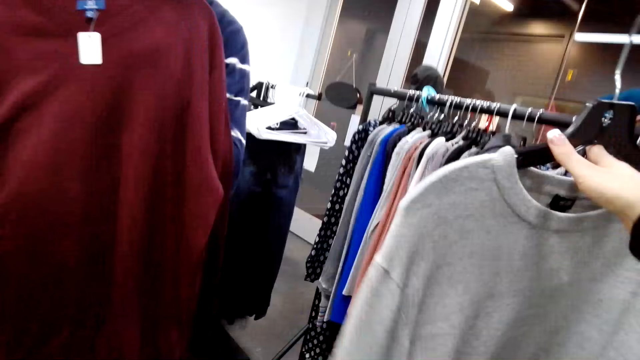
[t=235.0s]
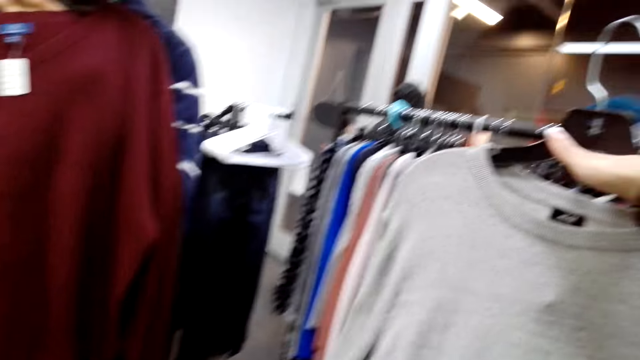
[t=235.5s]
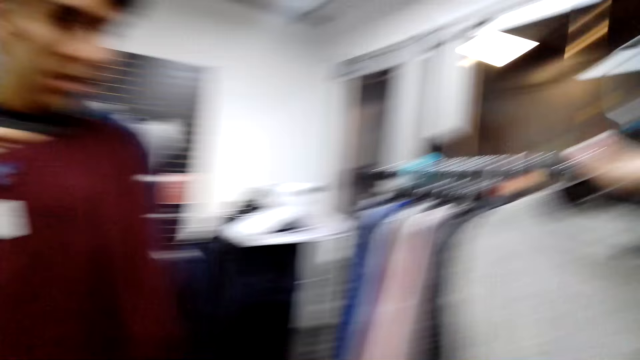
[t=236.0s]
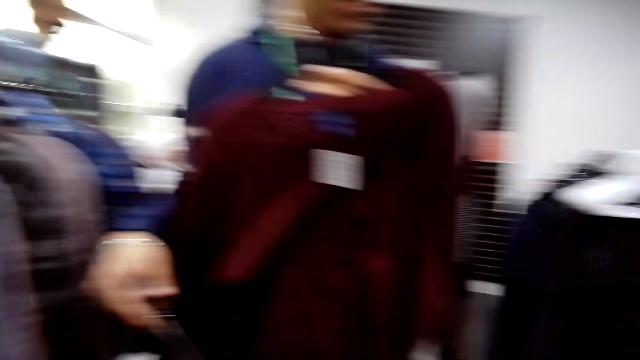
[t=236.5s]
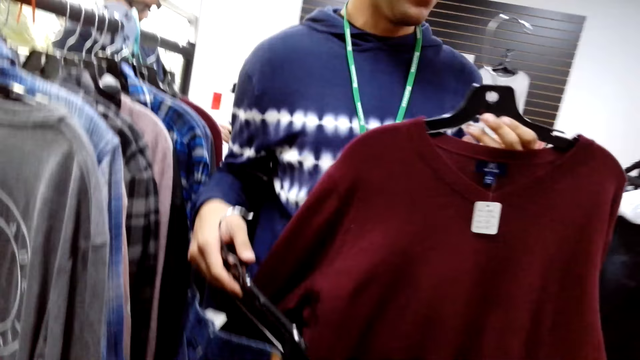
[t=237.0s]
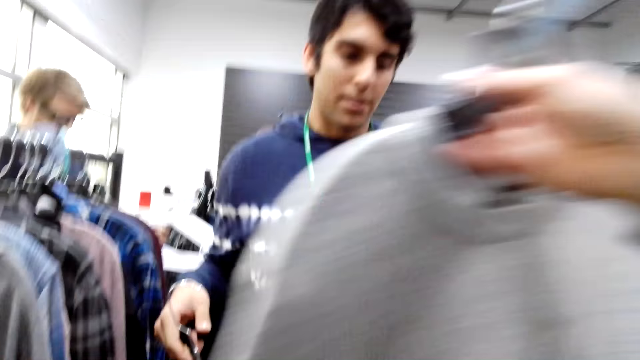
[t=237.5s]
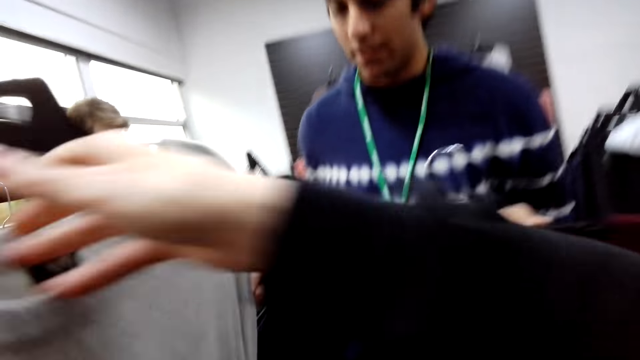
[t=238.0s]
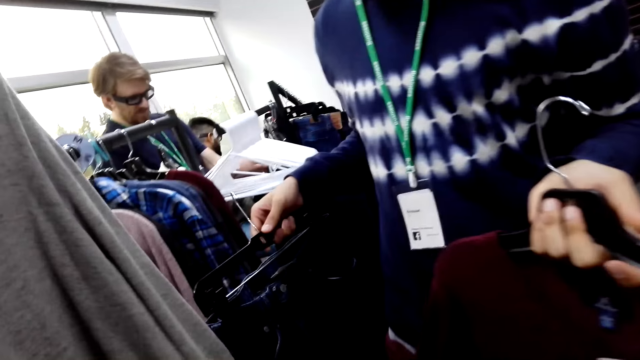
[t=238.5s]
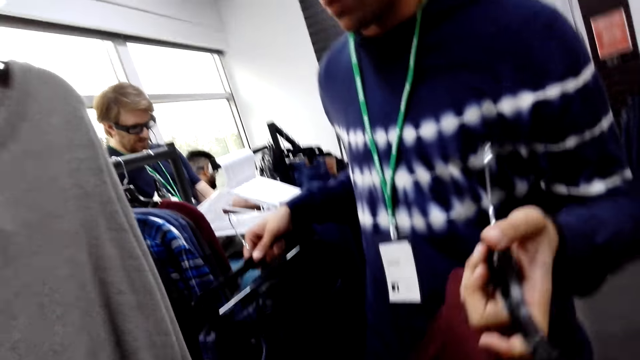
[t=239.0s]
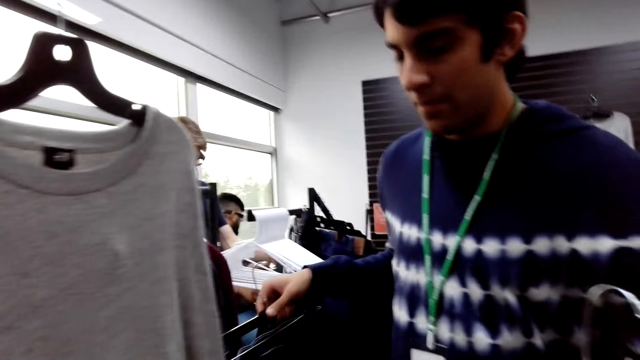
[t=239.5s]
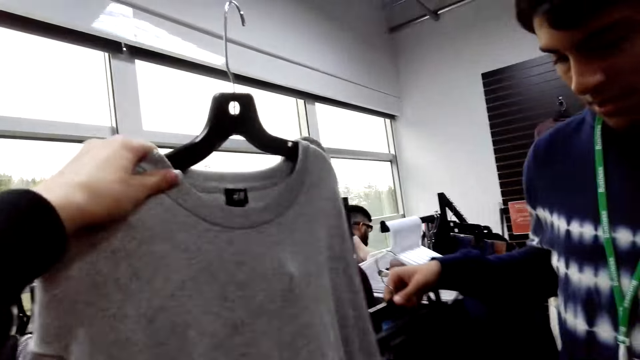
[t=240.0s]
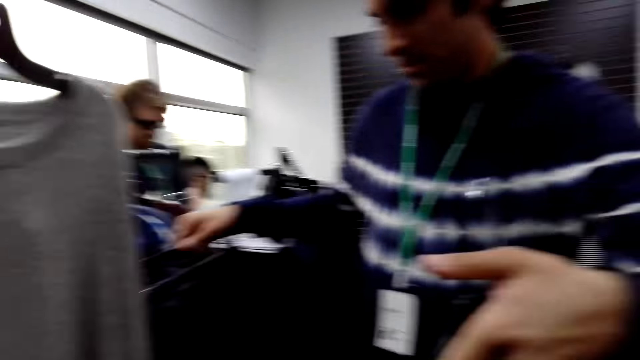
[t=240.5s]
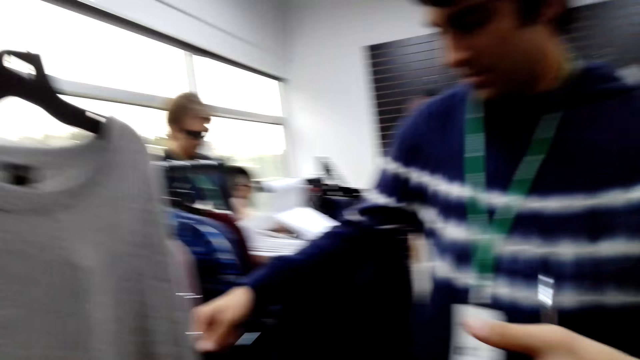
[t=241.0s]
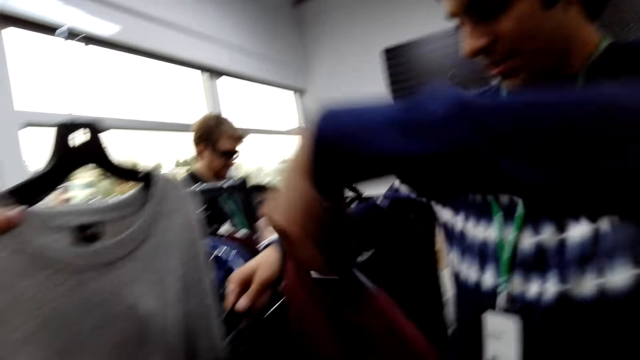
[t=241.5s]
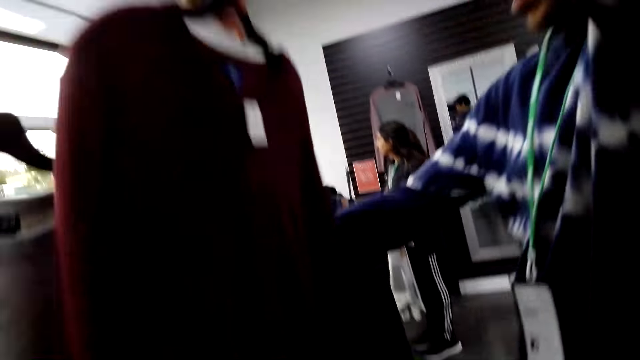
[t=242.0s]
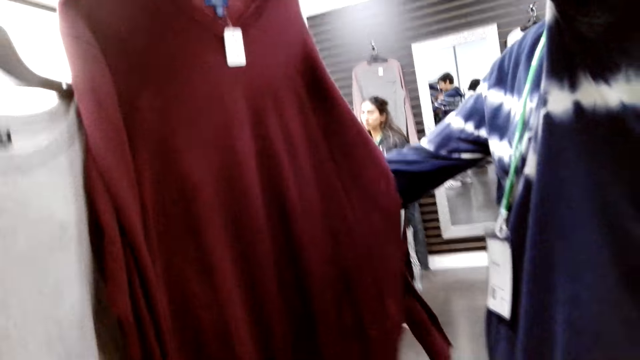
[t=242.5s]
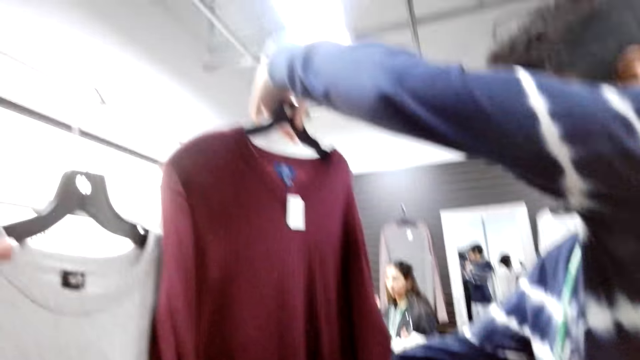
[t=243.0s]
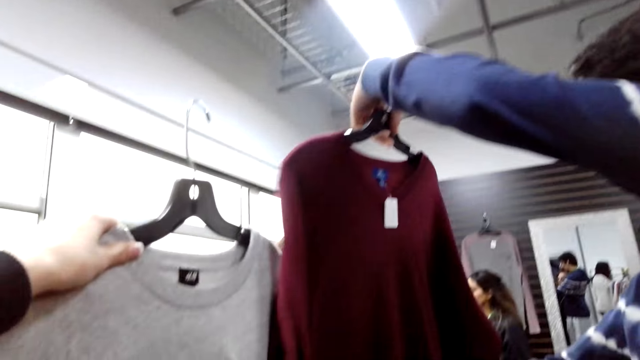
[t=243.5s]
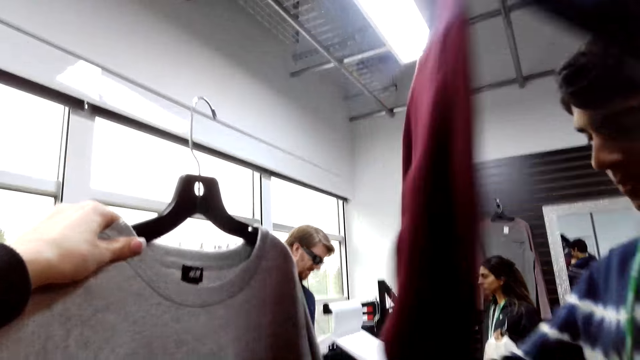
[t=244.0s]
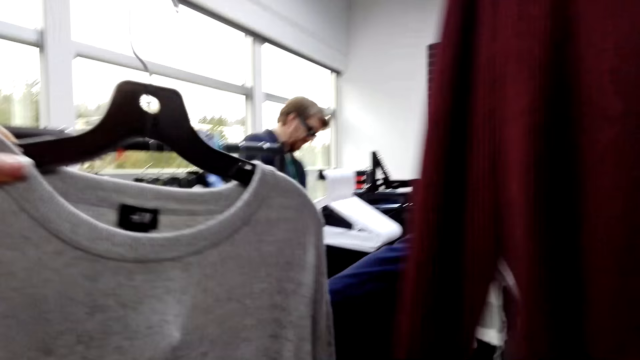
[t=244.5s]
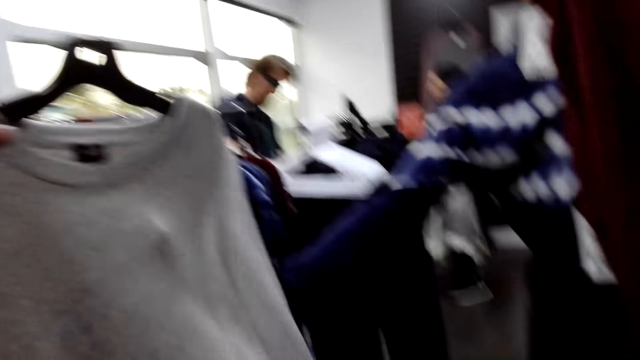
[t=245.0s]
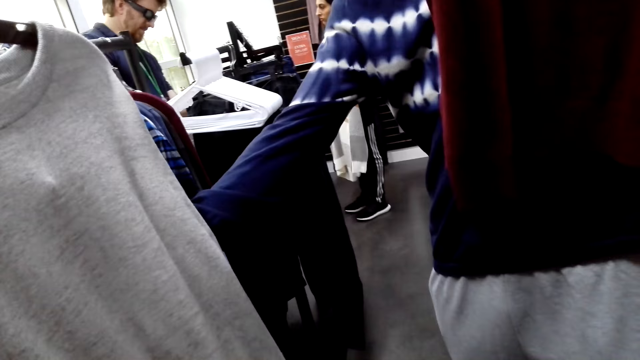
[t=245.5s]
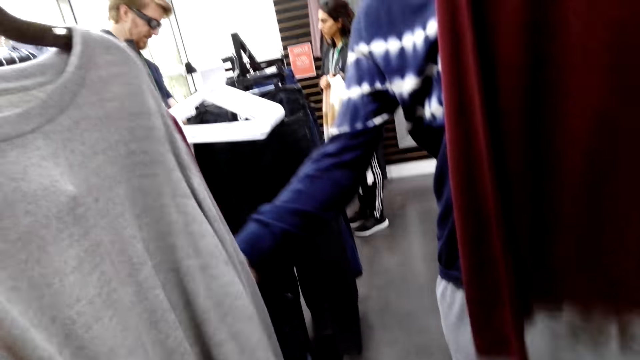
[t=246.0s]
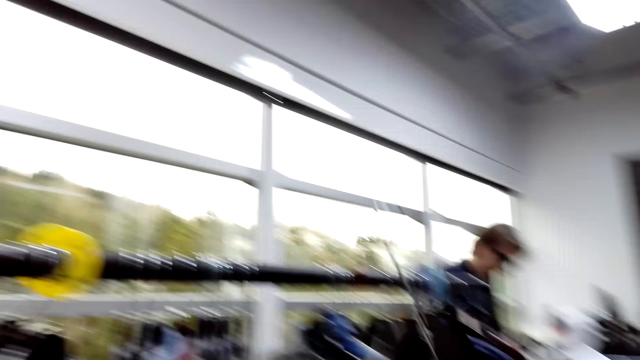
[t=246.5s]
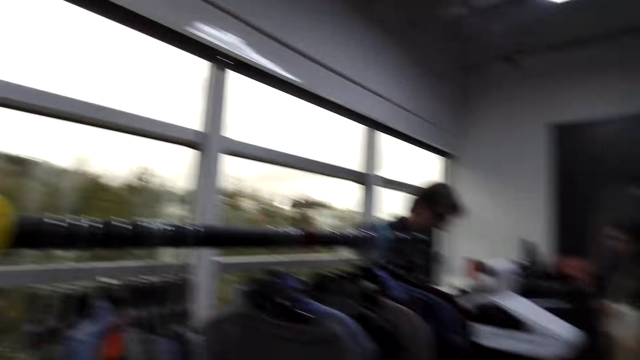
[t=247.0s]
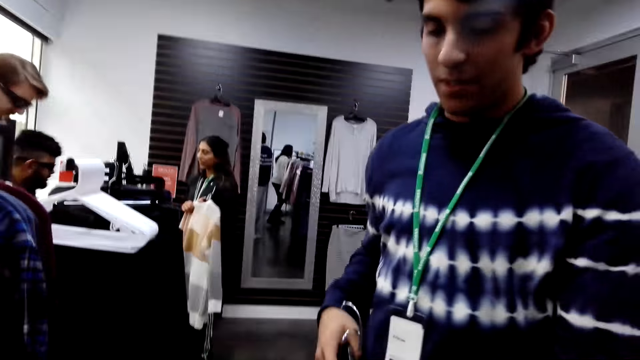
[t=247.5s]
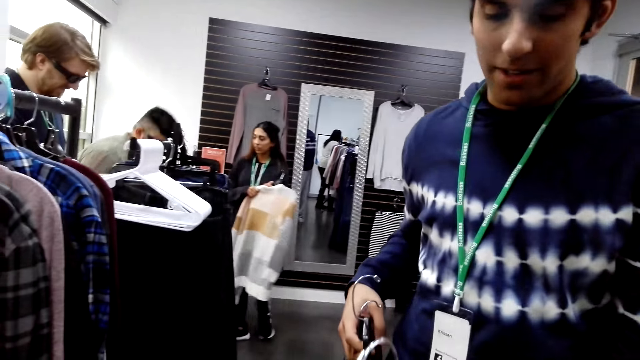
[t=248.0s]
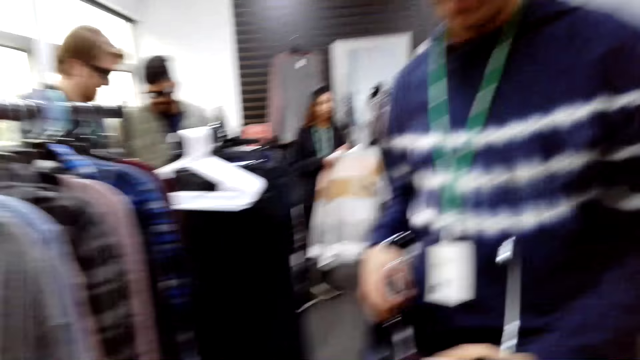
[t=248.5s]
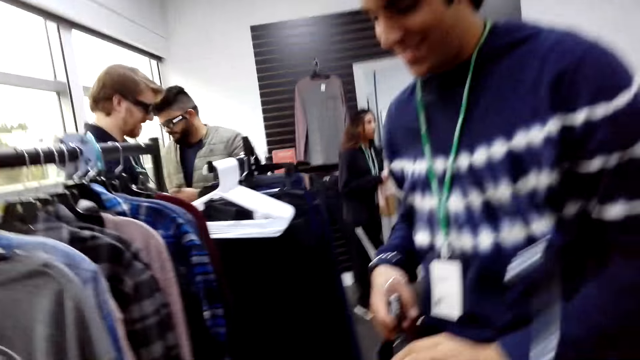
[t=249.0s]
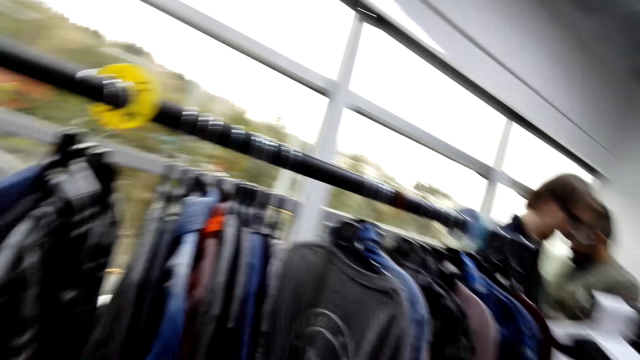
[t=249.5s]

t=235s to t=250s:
The camera wearer explains to a man. They hold the top. The camera wearer and the man look at the sweater. The camera wearer looks at the clothes.

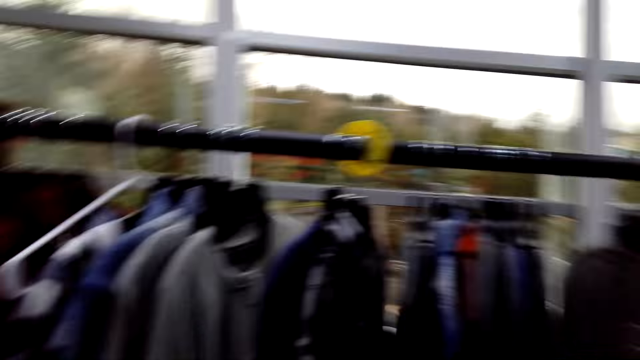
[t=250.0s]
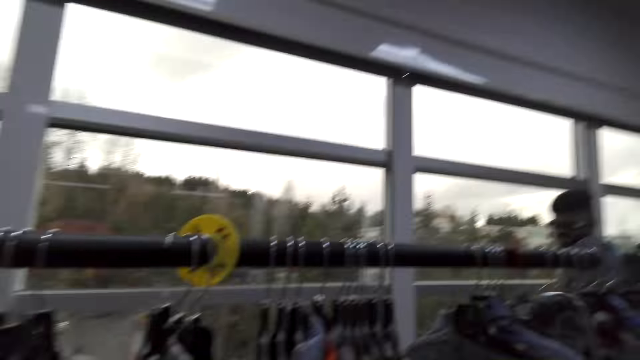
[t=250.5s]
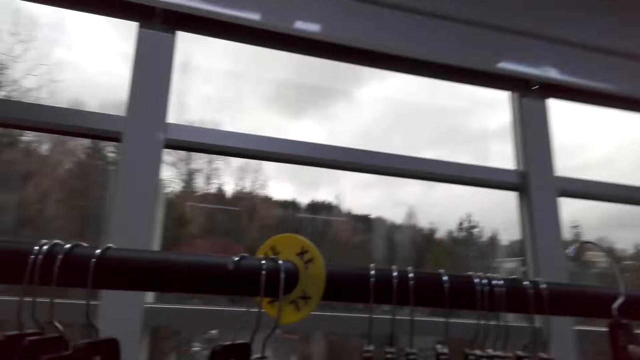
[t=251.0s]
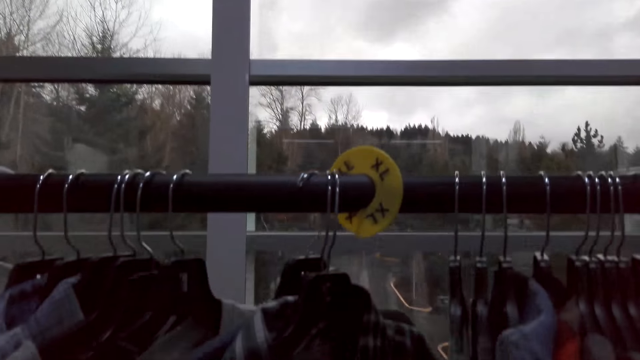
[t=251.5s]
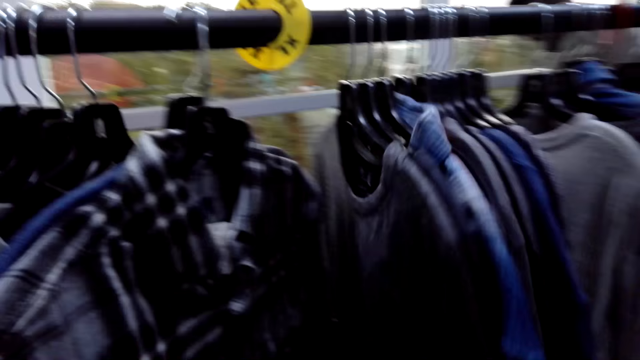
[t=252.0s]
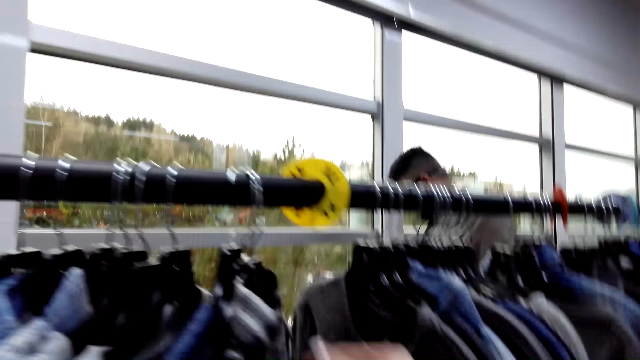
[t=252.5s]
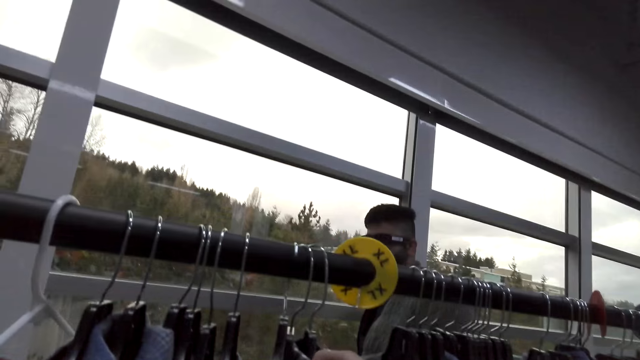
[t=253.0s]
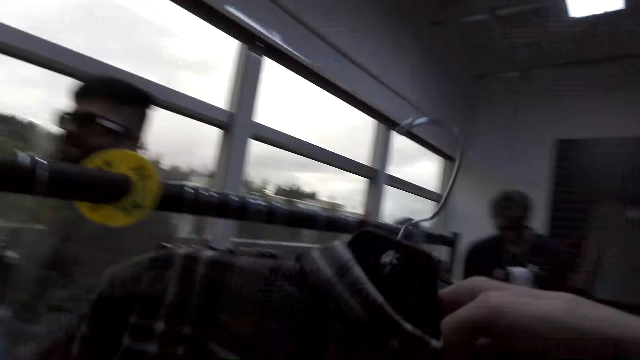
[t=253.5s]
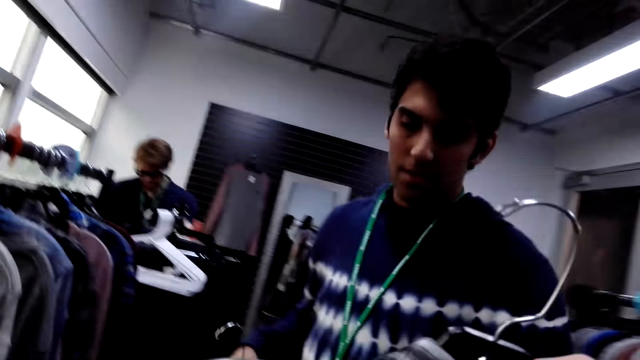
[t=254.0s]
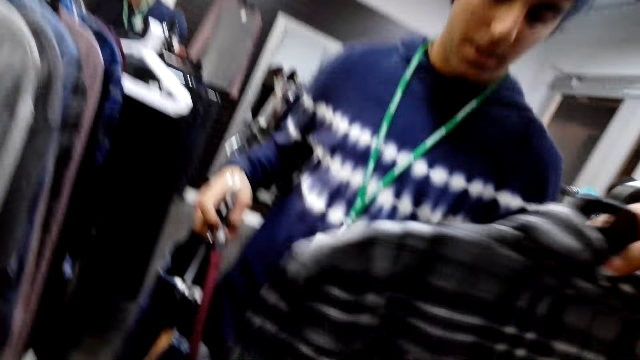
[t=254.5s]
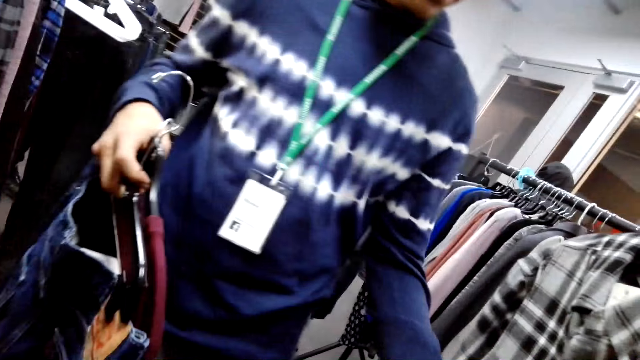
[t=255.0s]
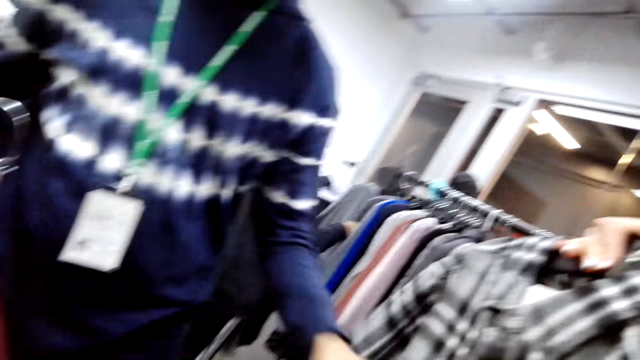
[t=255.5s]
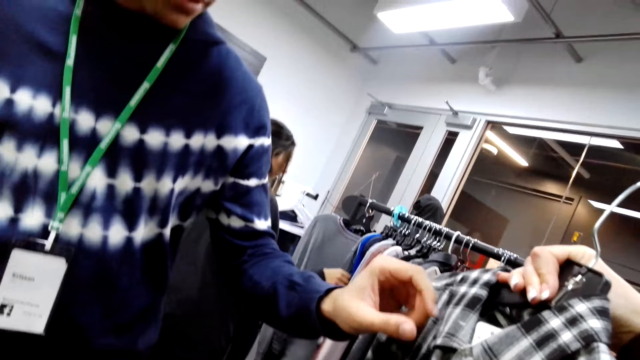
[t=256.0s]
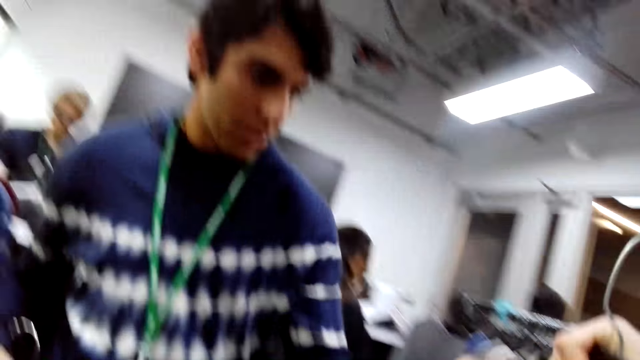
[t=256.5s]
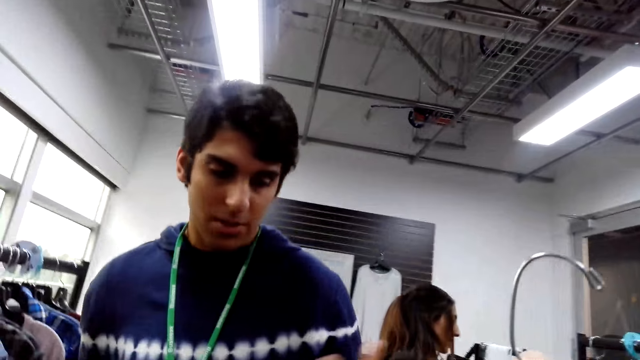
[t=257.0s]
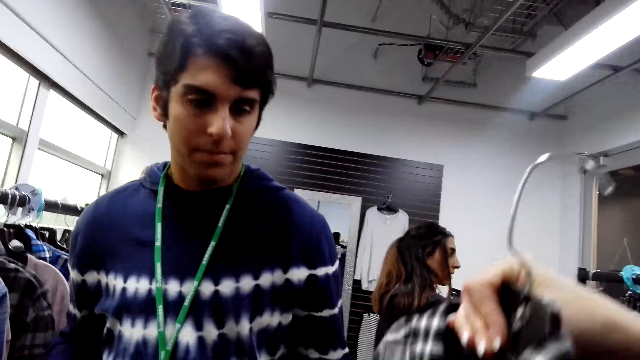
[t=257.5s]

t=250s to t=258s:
The camera wearer looks at the top.
